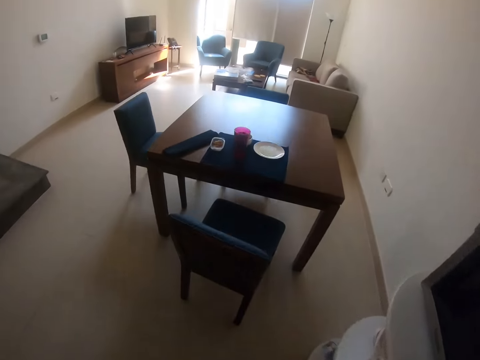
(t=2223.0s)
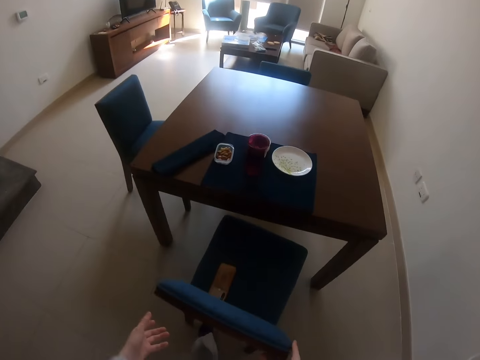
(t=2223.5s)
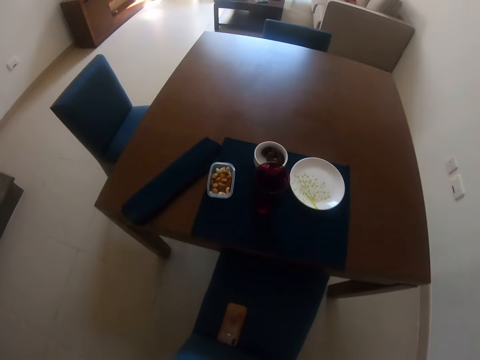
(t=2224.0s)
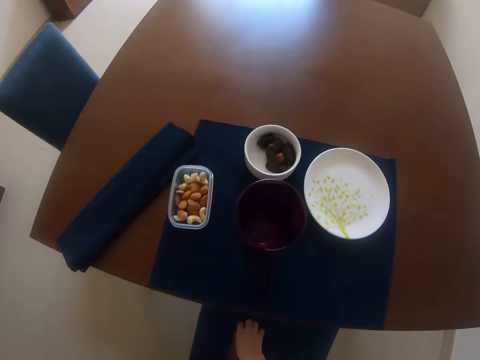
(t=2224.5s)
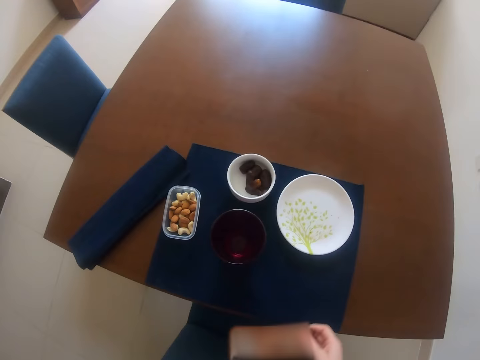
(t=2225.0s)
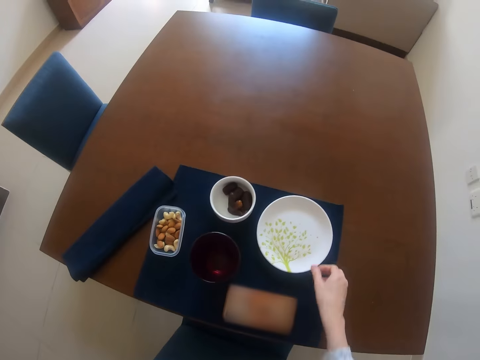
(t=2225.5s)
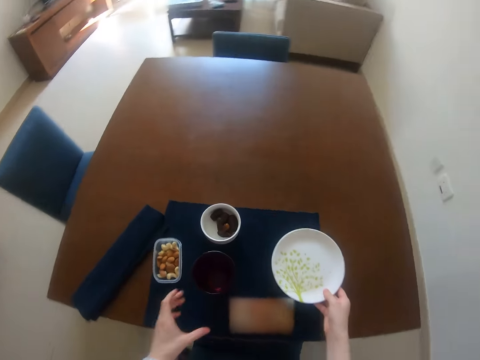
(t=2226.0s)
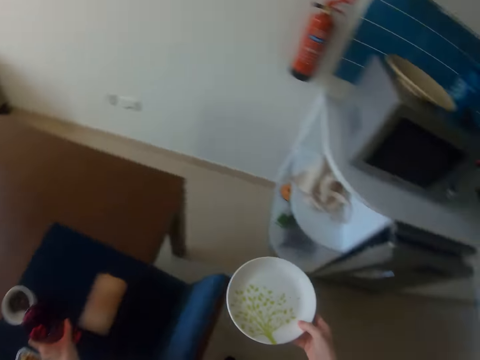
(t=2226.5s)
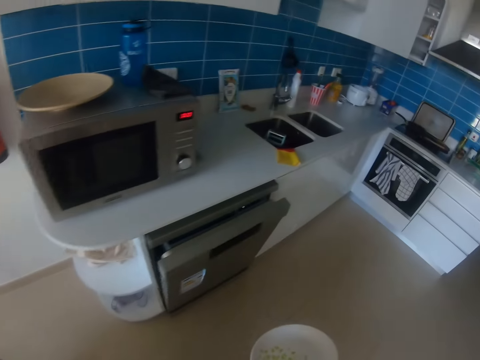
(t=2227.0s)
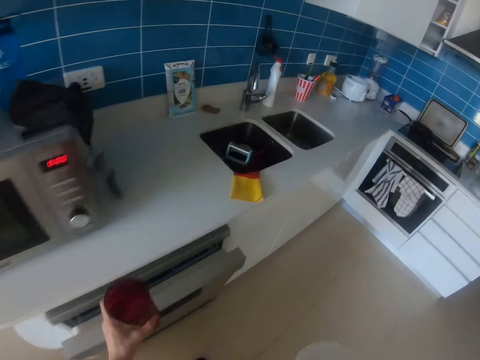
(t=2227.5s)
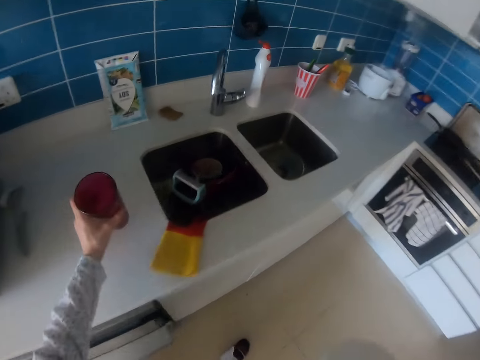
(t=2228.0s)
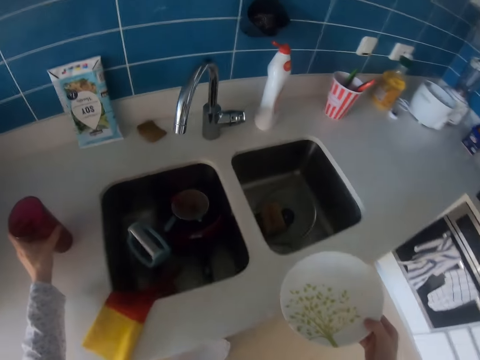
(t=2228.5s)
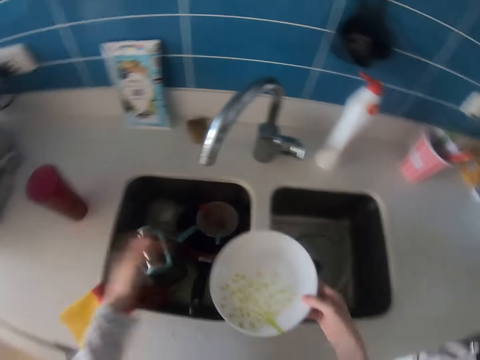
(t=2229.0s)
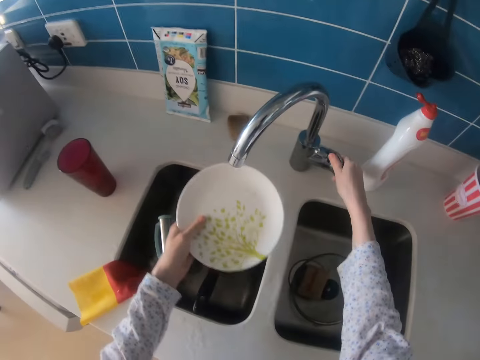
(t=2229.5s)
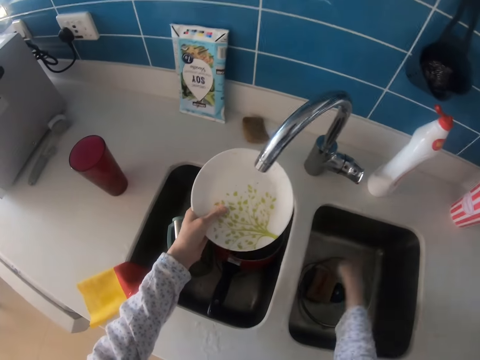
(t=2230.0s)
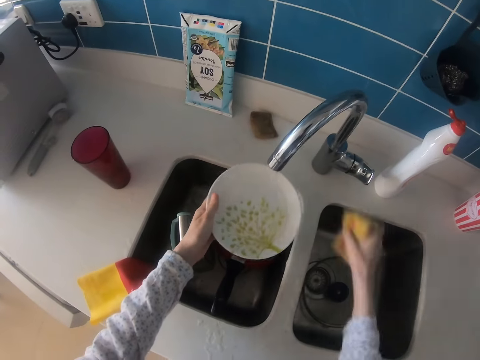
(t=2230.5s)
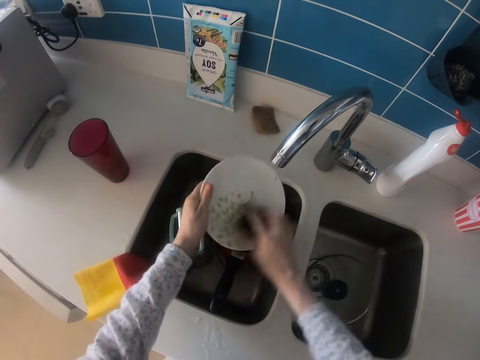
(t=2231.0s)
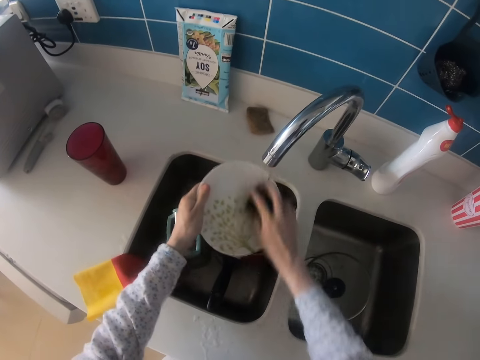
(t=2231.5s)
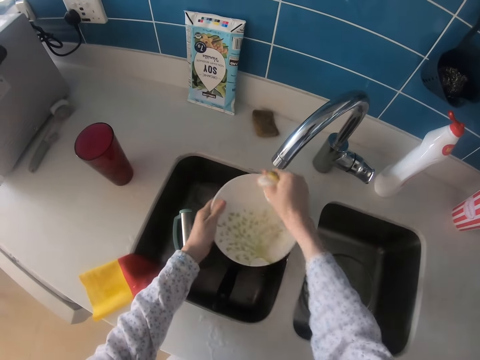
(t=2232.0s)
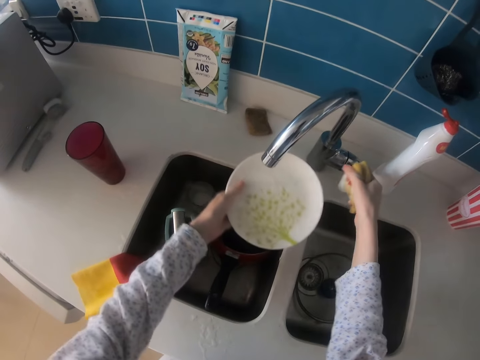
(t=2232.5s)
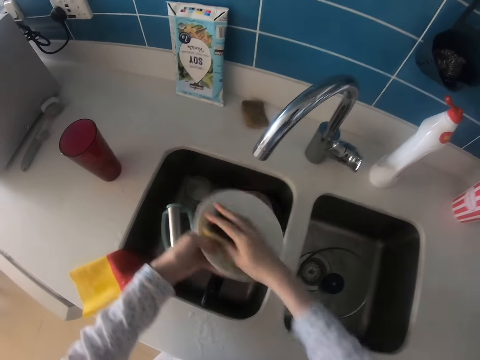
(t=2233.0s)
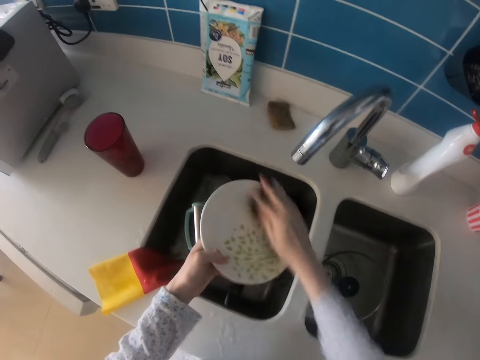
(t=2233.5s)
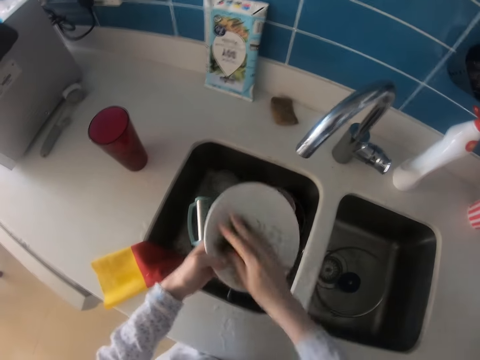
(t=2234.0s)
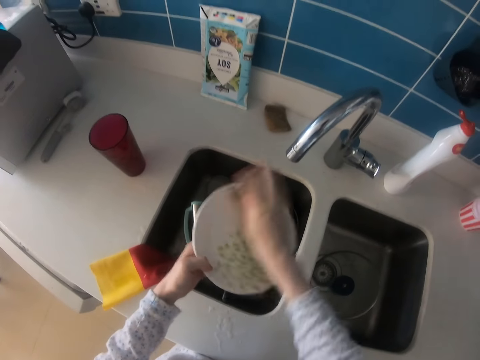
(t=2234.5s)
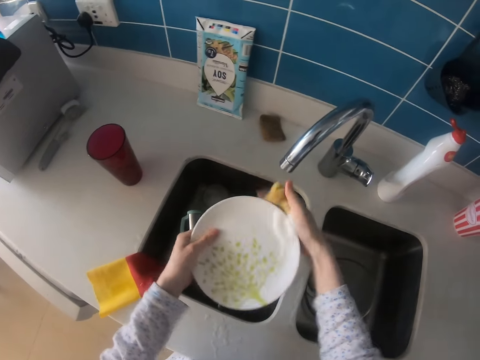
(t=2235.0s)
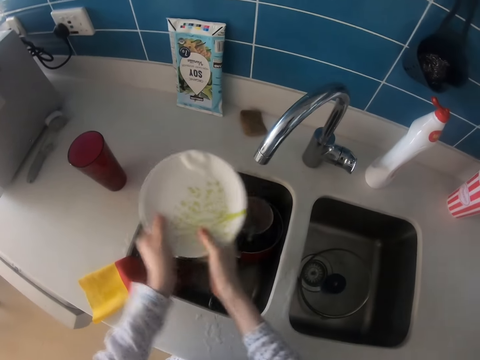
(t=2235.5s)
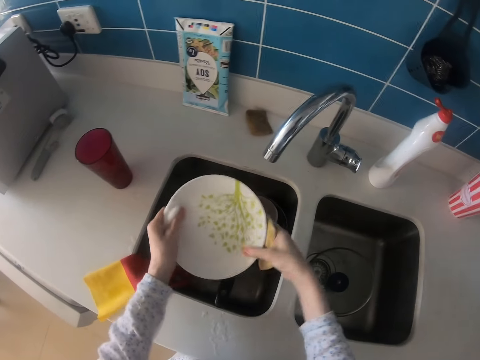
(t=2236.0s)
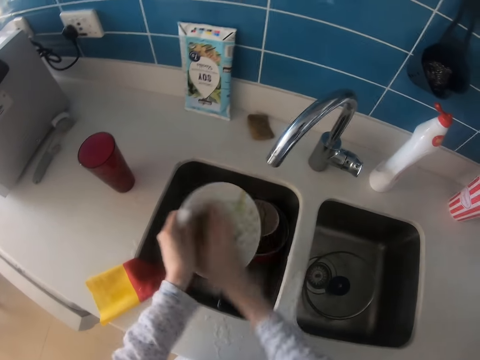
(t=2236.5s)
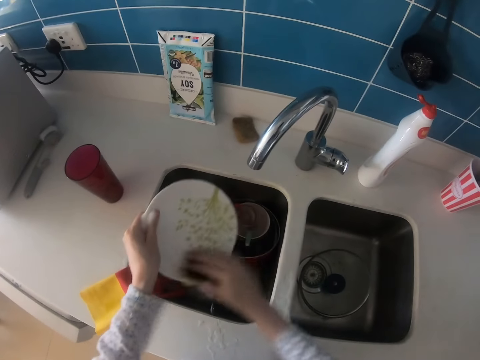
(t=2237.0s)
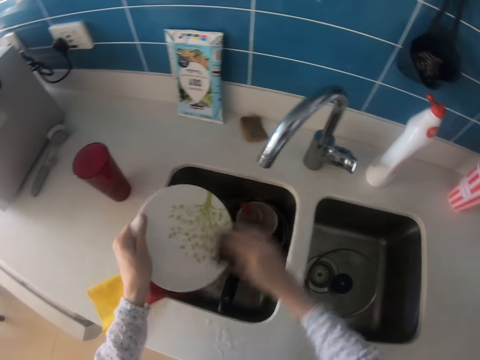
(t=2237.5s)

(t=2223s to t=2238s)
The camera wearer walks towards the dining table. They pick up a phone on the chair. They place the phone on the table mat. They pick up a plate on the table with the right hand. They pick up a glass on the table with the left hand. They head towards the kitchen. They place the glass on the kitchen counter top. They pass the plate to the left hand. They hold the kitchen sink tap with the right hand. They turn on the tap. They pick up a sponge scrubber with the right hand. They scrub the plate with the sponge scrubber. They turn off the tap. They touch the kitchen sink tap with the right hand. They scrub the plate with the sponge scrubber.

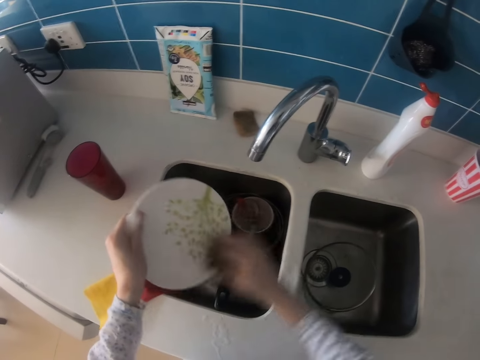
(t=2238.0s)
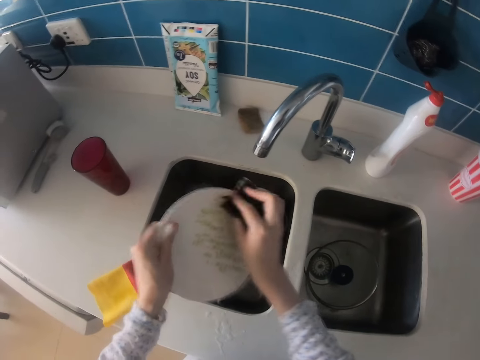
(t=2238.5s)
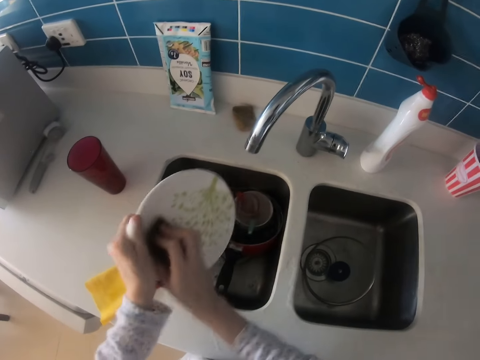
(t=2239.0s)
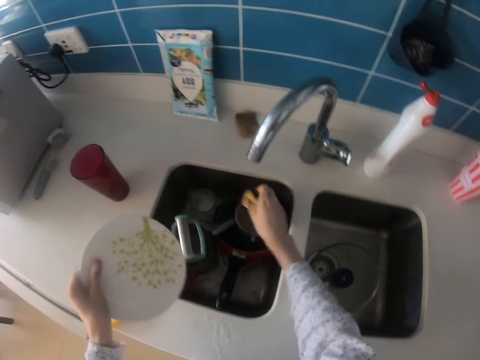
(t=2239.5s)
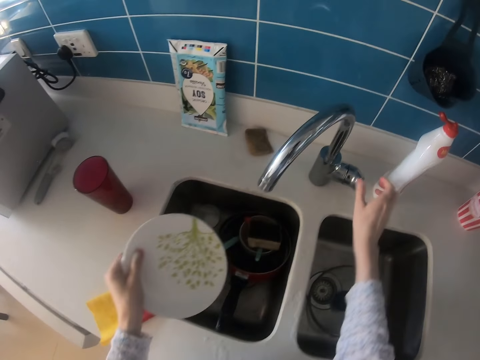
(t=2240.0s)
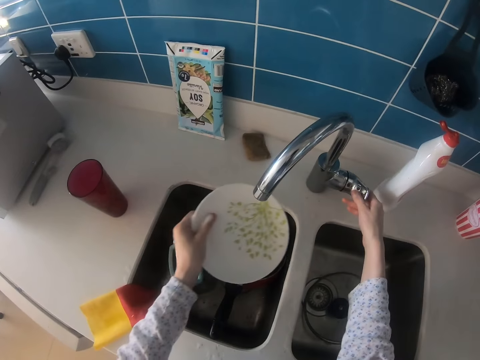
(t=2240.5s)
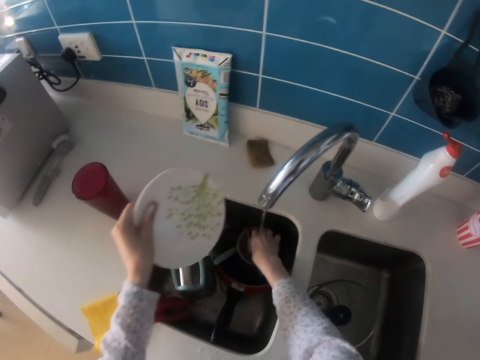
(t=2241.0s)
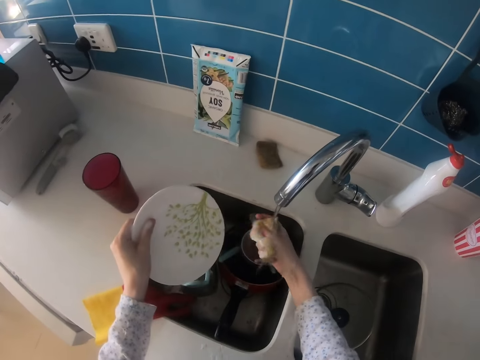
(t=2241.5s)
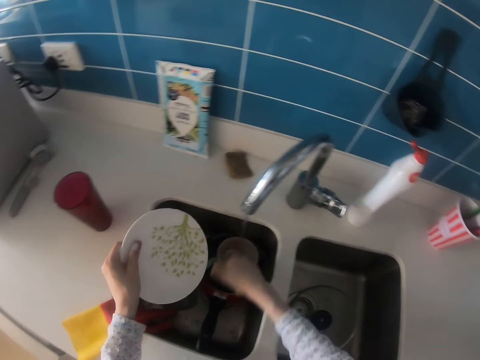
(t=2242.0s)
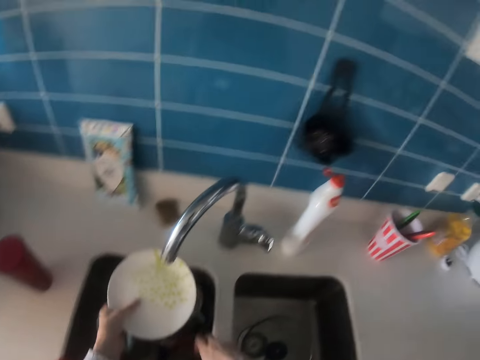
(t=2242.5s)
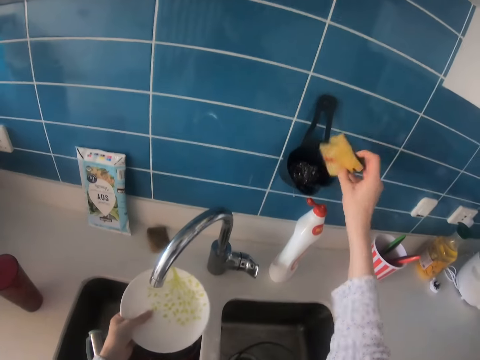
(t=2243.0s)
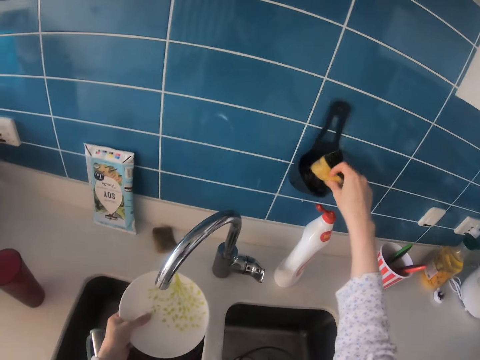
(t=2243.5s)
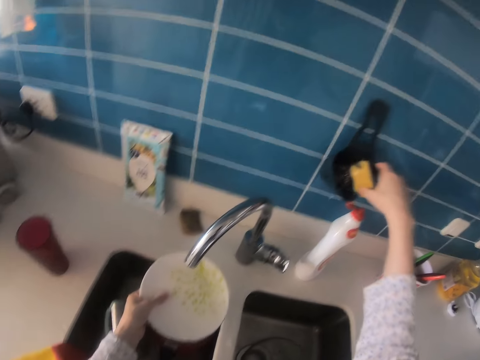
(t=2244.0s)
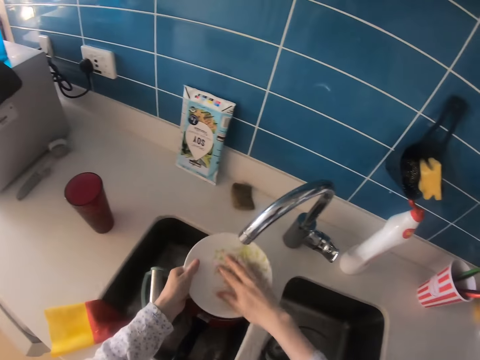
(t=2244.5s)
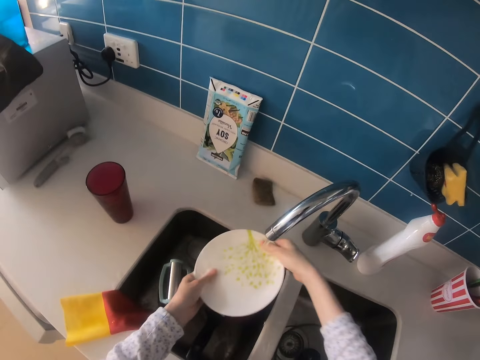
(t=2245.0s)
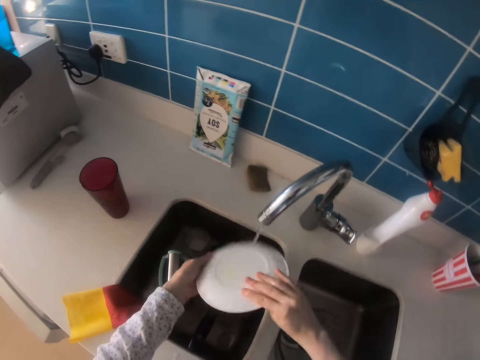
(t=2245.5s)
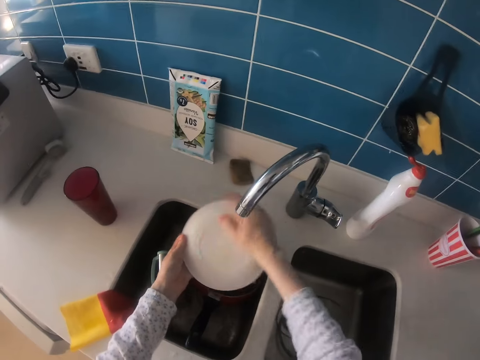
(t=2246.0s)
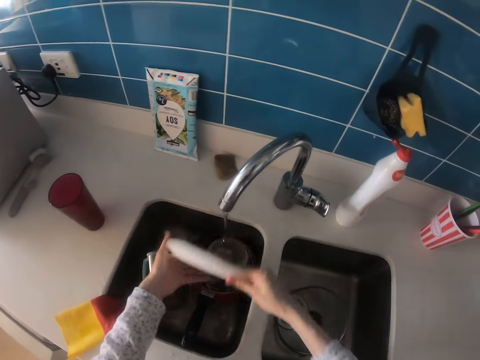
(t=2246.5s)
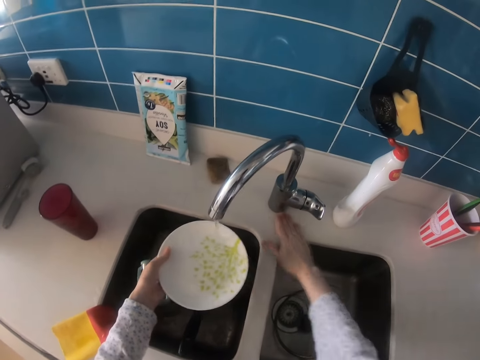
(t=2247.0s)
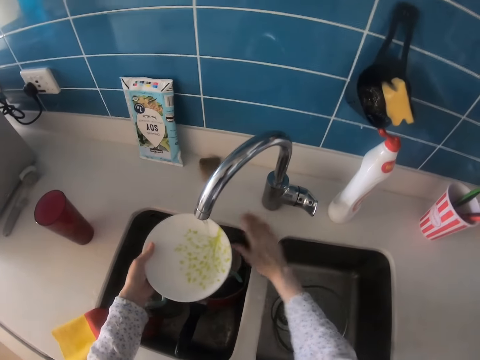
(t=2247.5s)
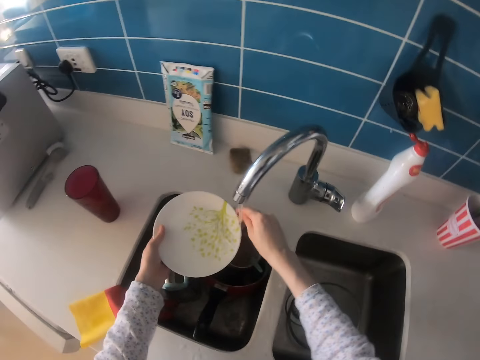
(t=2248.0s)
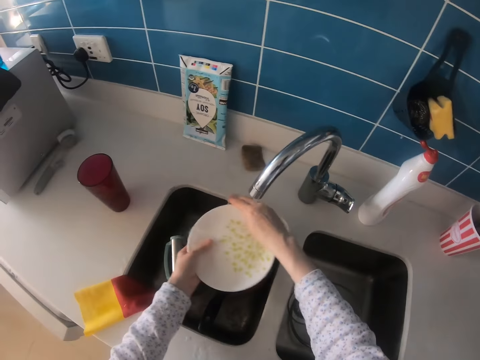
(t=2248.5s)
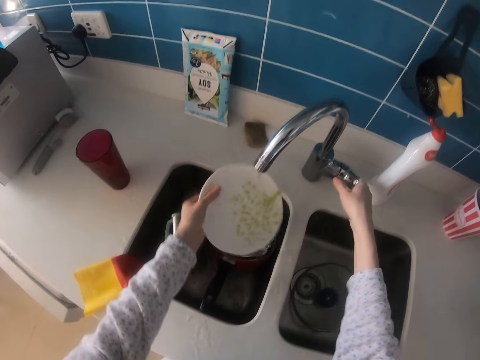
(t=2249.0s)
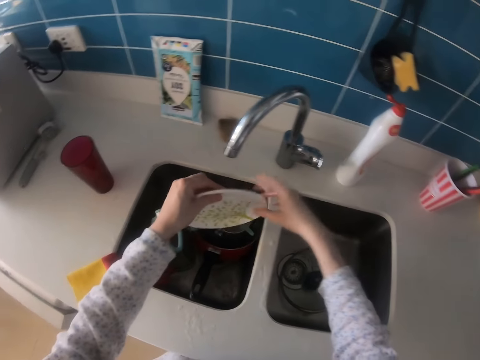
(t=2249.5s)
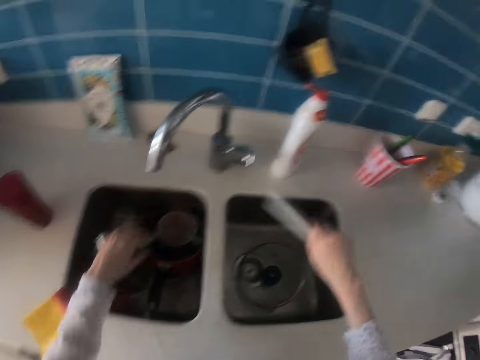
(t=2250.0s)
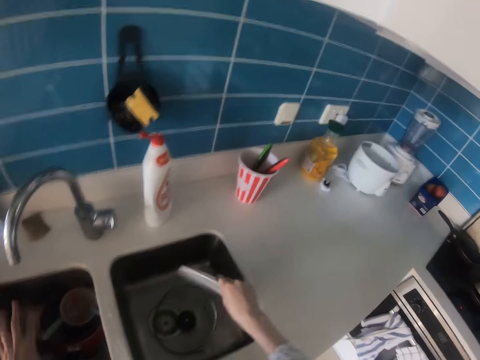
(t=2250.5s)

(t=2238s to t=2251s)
The camera wearer puts a sponge scrubber or dish washing sponge in the sink. They open the kitchen tap with the right hand. They pick up the sponge scrubber from the sink with the right hand. They squeeze the dish washing sponge. They rinse the sponge scrubber with the right hand. They put the sponge scrubber in the kitchen soap holder. They wash a plate with both hands in the sink. They close the kitchen tap with the right hand. They rinse the plate with the right hand in the sink.
